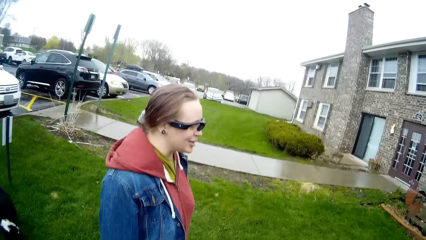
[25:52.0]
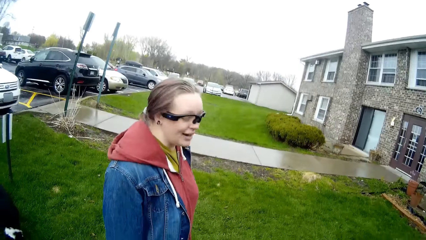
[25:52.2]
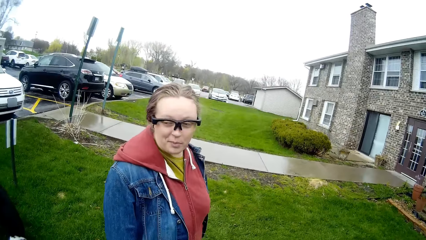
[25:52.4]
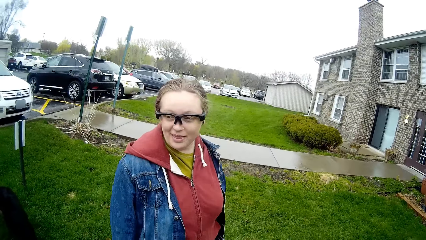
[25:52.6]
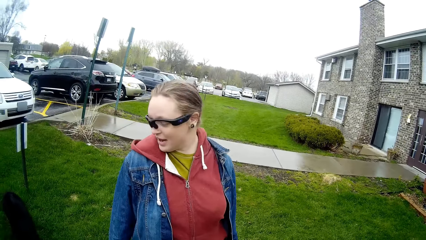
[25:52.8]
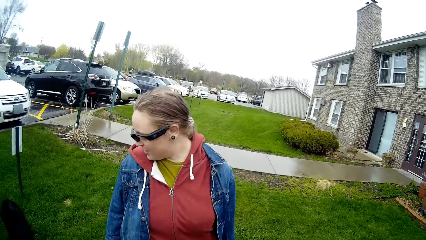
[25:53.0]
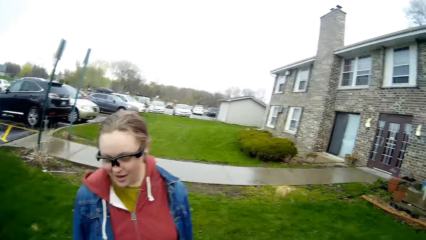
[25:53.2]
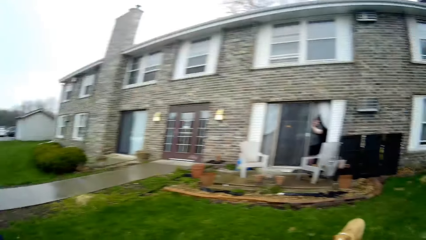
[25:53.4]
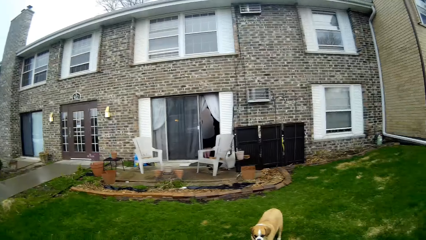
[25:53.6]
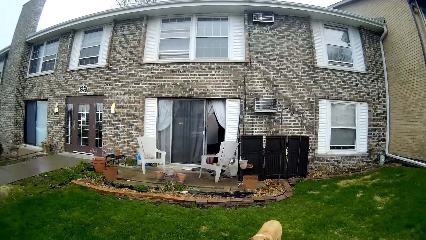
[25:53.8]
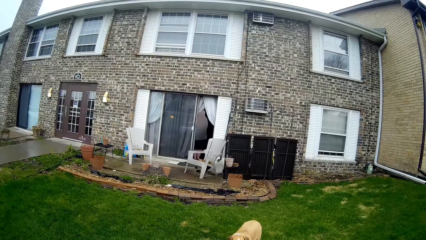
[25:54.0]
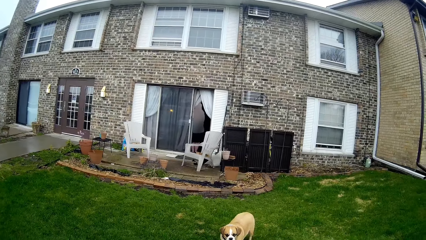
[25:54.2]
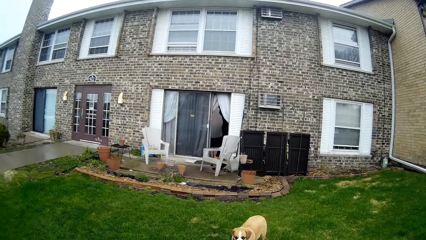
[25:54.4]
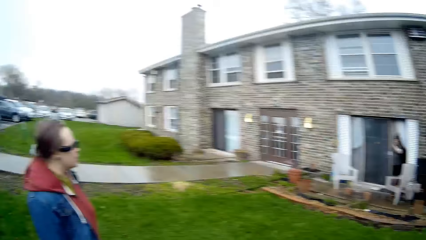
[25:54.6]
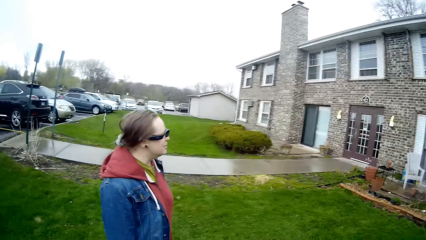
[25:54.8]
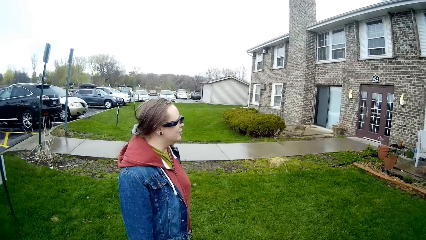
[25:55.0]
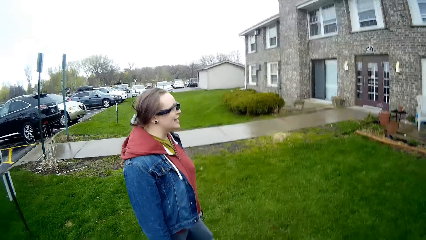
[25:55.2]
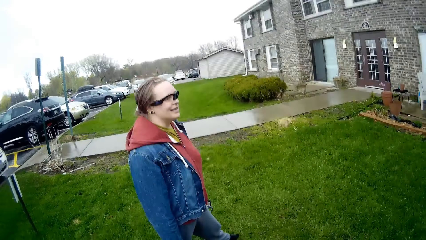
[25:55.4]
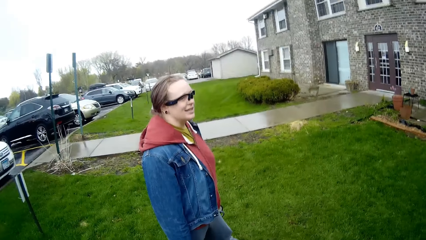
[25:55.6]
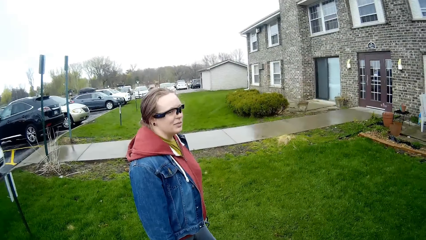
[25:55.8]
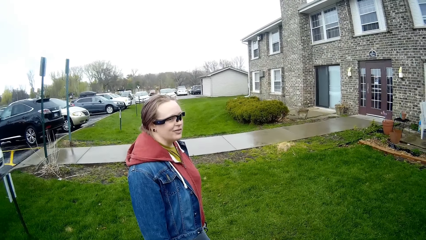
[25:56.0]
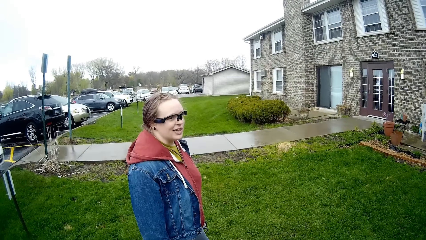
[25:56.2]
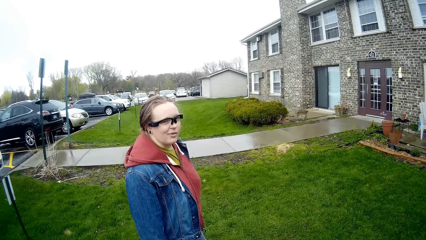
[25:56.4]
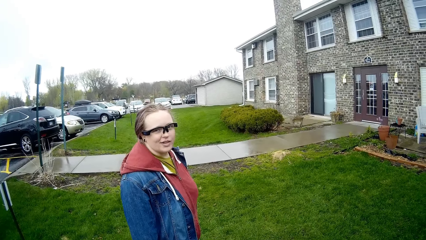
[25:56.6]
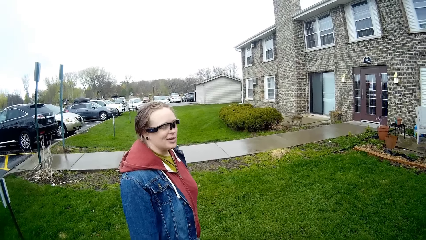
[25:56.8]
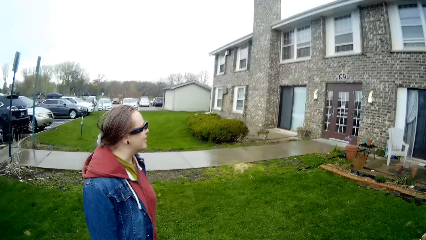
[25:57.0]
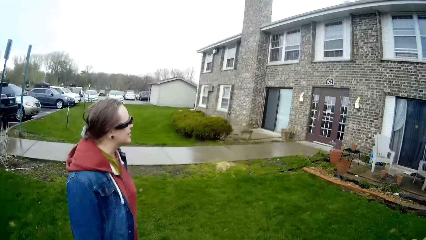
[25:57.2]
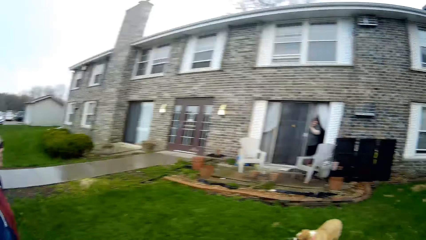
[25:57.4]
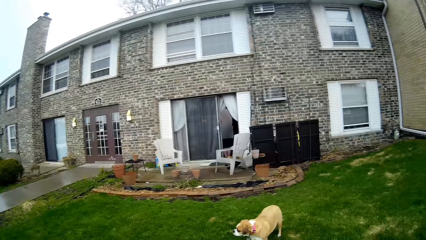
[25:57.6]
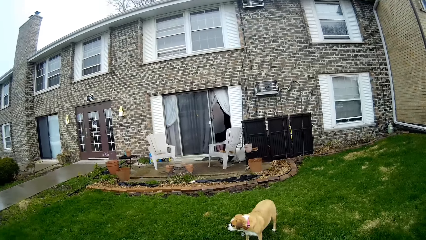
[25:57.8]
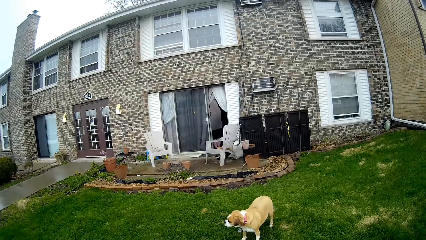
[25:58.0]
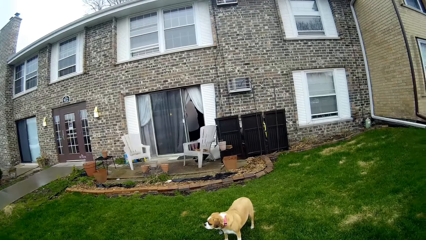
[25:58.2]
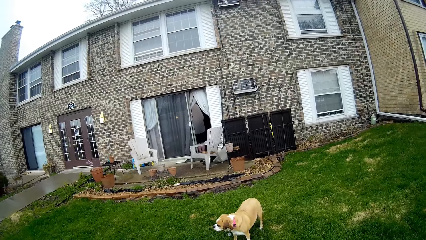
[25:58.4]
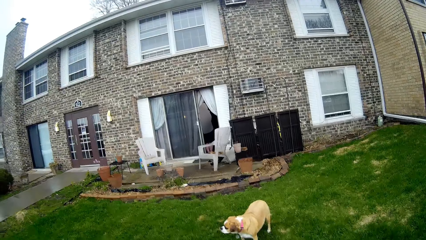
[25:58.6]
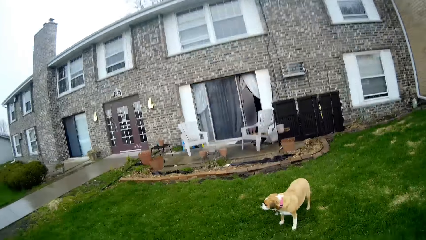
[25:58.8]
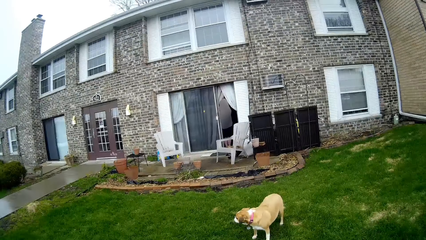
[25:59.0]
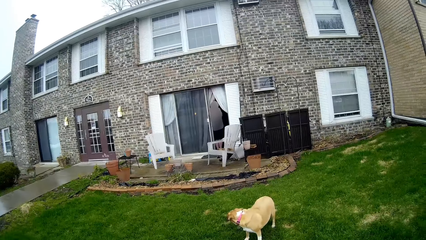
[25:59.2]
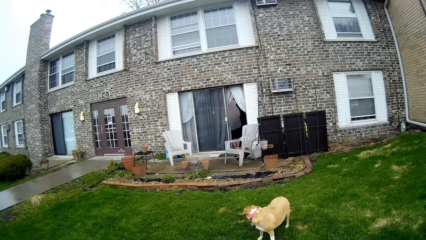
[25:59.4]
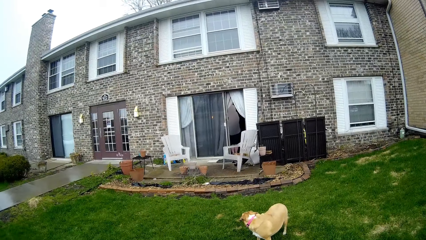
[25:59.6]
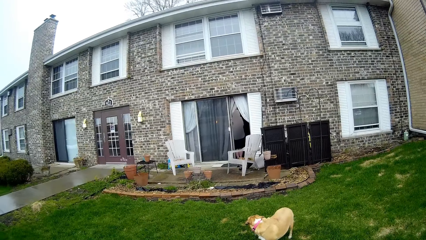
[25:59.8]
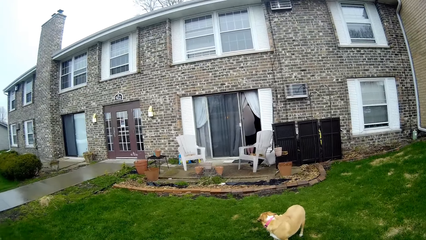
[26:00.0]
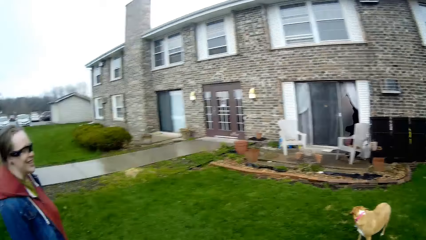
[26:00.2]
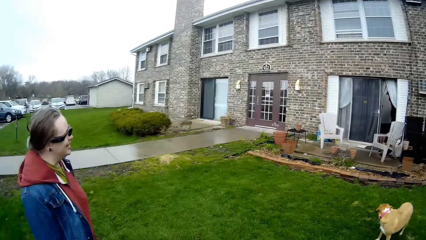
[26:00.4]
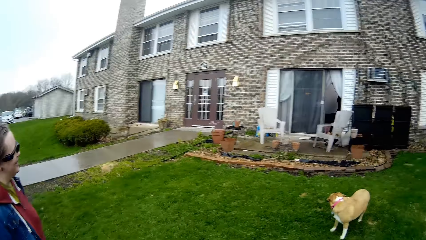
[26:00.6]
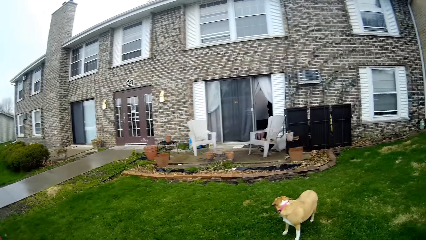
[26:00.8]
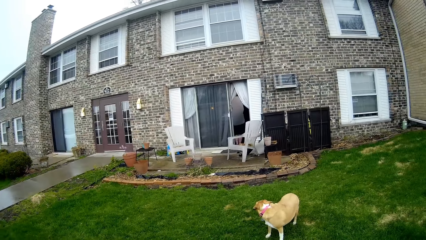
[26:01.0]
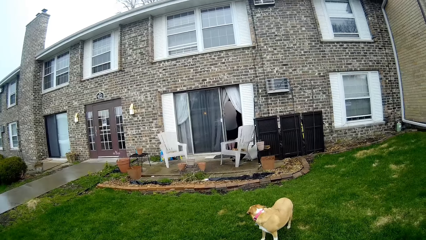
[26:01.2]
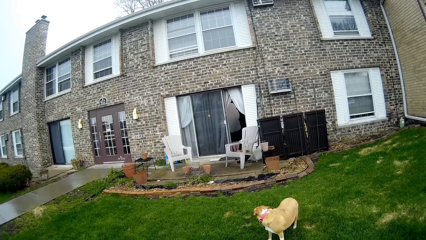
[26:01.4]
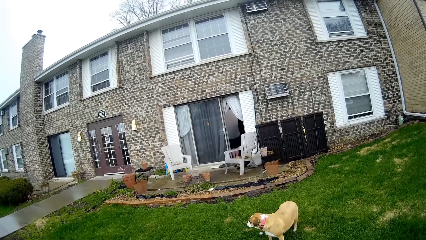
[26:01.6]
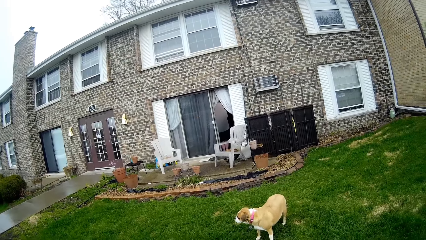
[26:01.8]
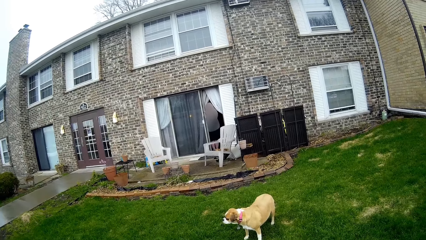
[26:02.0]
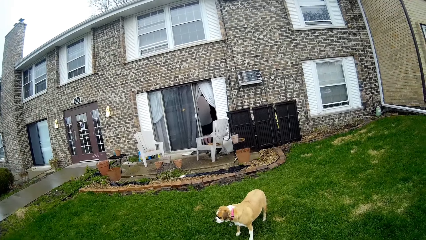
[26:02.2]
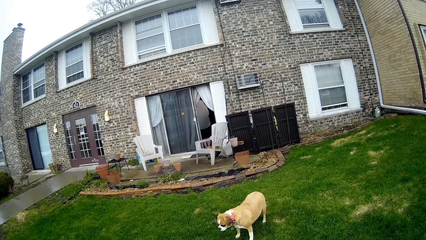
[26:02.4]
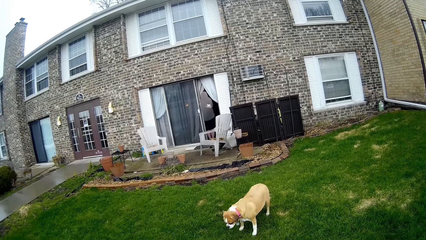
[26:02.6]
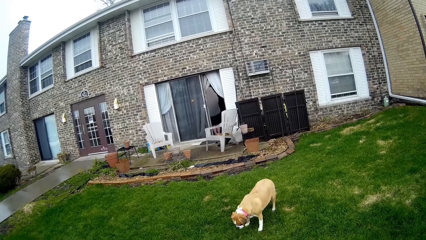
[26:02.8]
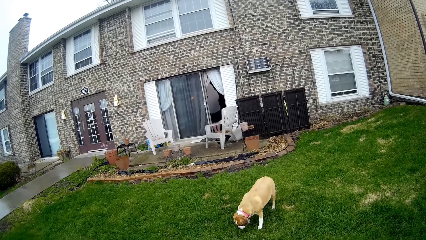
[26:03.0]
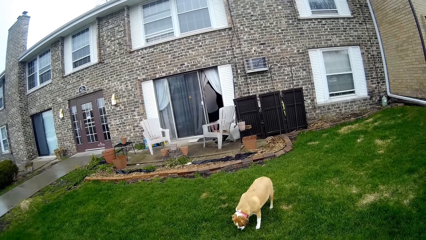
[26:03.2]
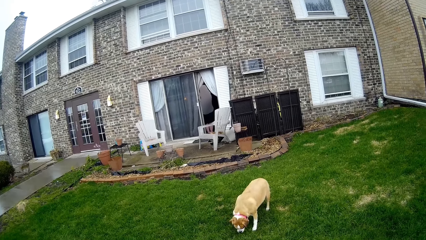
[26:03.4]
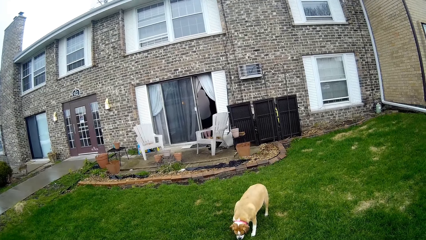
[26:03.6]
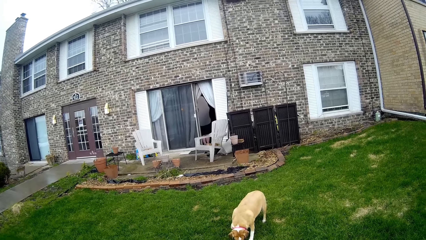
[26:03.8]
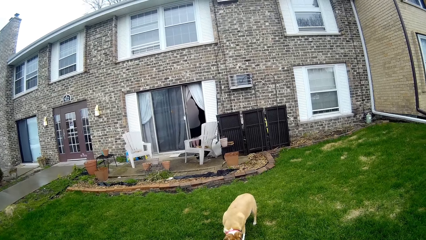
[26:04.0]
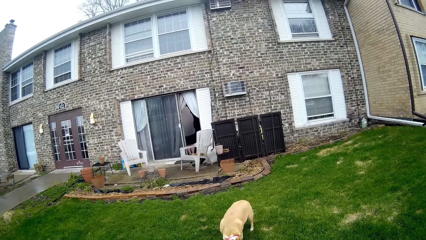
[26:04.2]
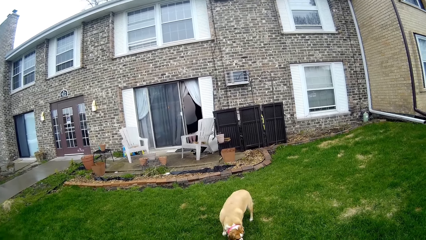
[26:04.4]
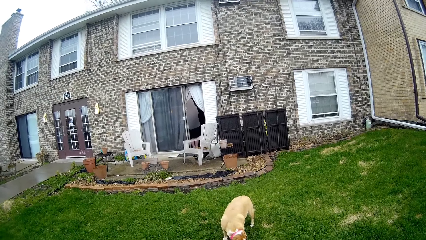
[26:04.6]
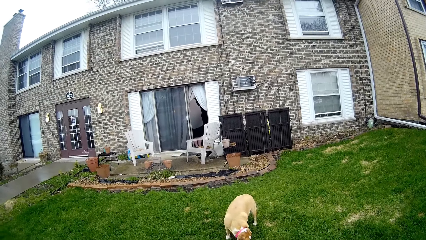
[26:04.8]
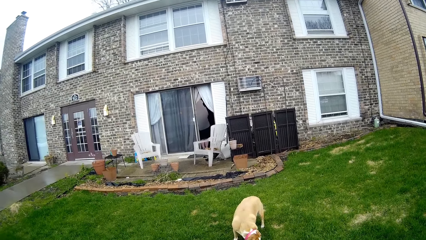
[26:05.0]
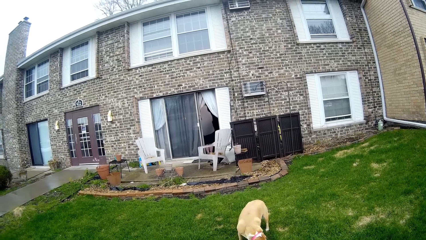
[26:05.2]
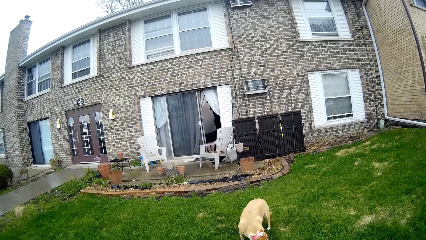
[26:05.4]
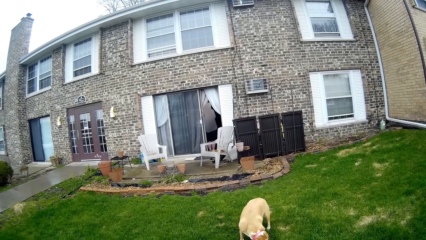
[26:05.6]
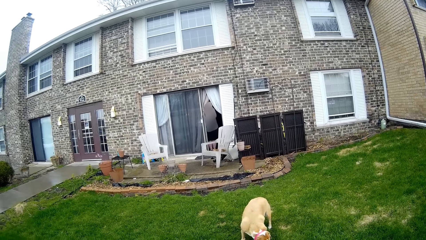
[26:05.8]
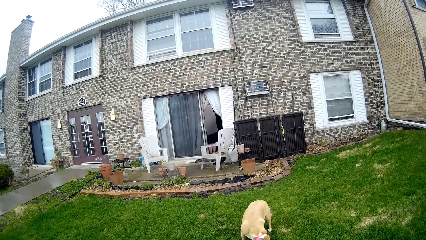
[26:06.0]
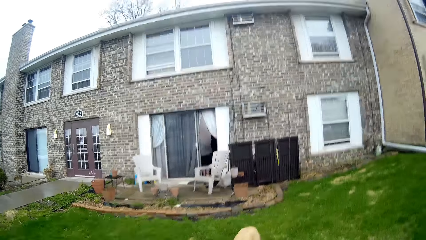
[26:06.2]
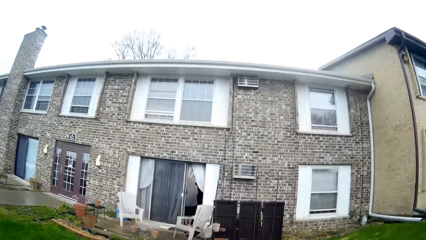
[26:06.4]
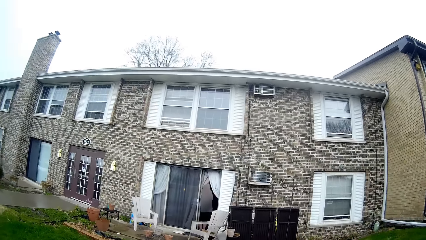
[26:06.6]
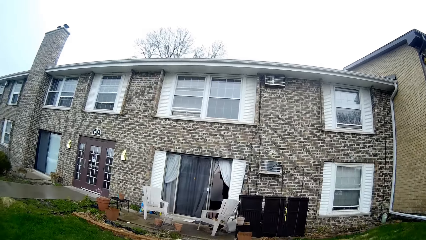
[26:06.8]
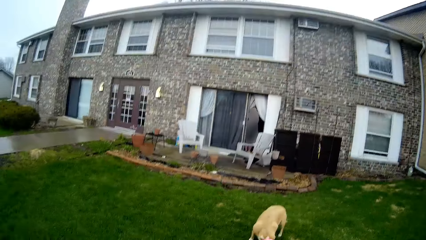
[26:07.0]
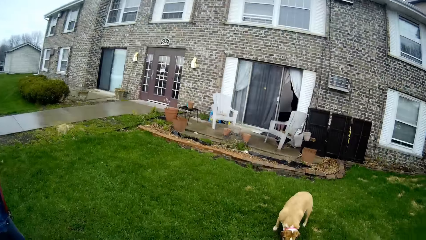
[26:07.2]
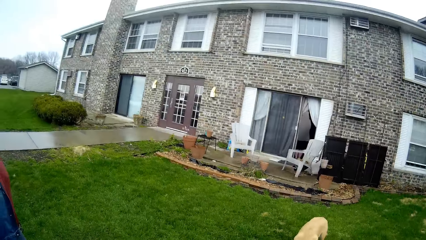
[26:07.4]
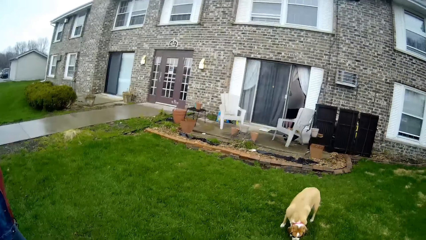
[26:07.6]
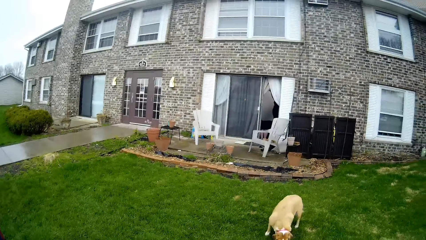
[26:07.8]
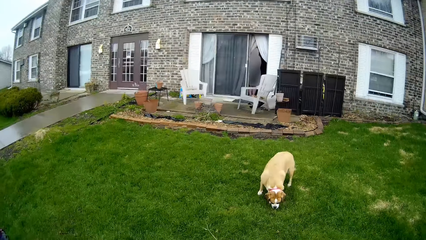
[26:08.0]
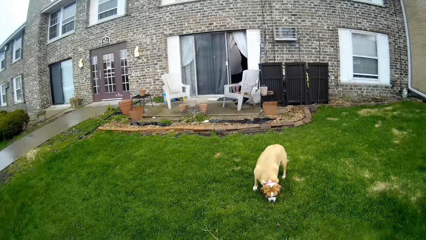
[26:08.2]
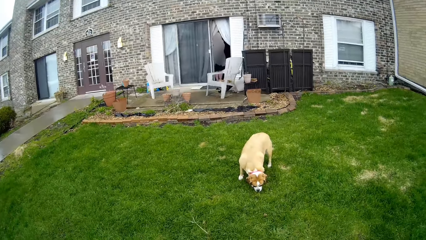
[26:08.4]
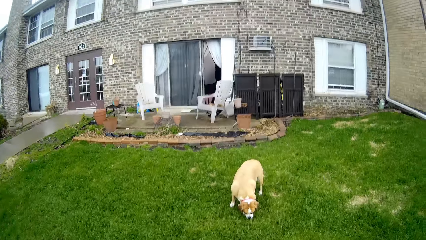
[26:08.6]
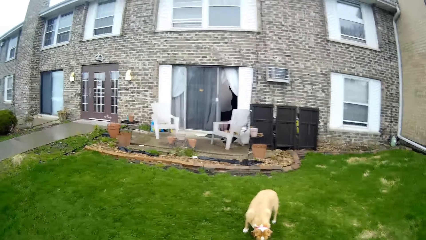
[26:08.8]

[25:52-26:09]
The camera wearer looks around. A woman looks back. The camera wearer looks around. The woman interacts with the camera wearer. The camera wearer looks around. They do something.
